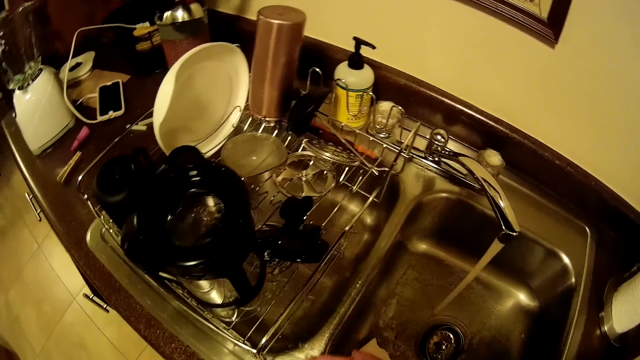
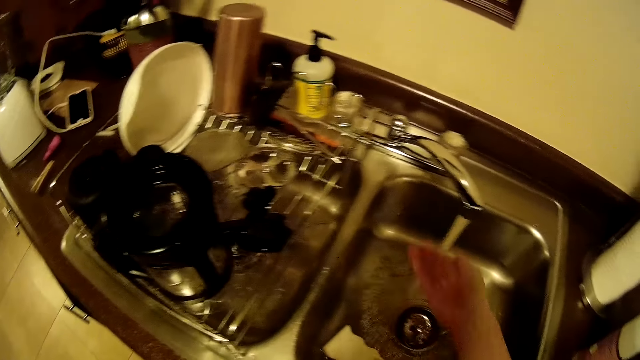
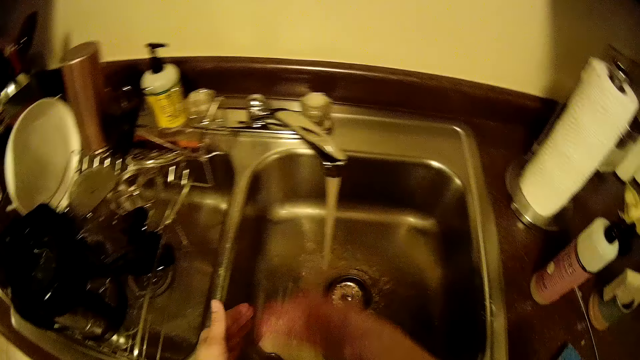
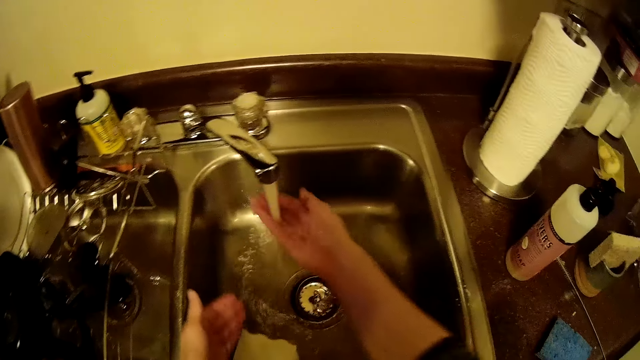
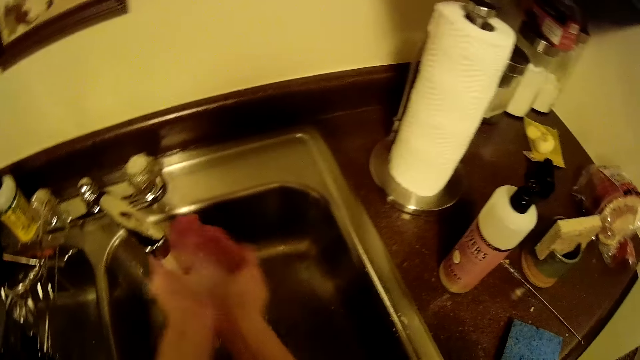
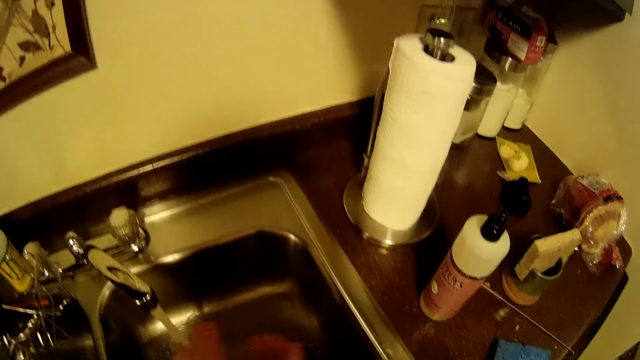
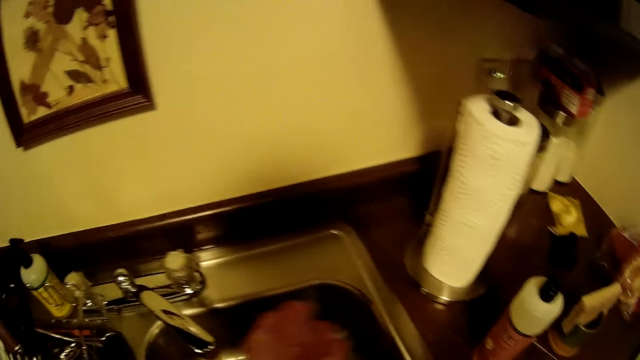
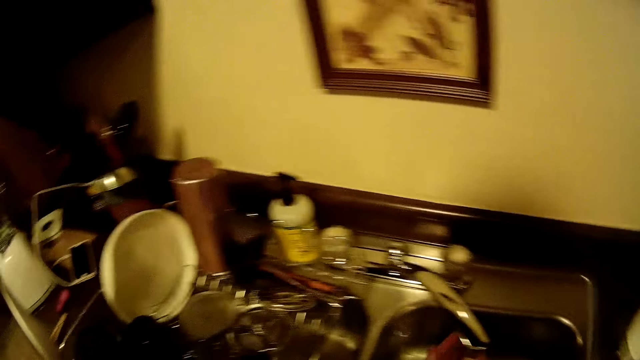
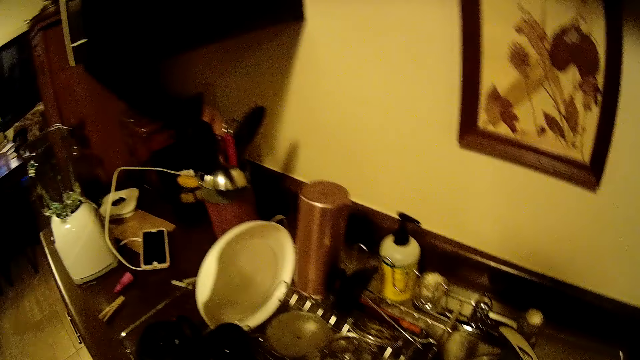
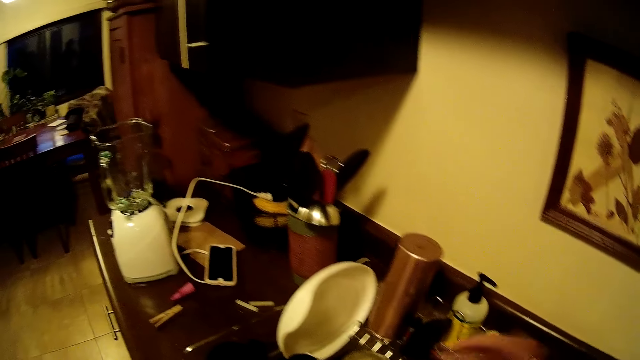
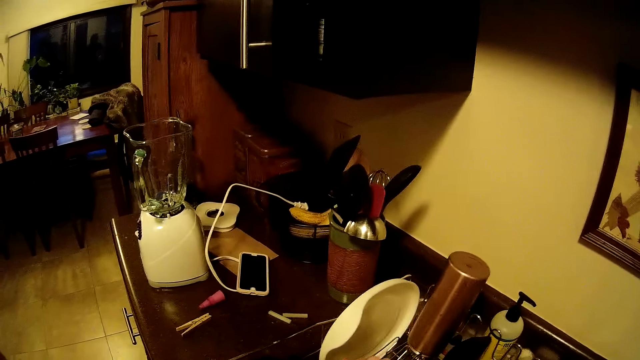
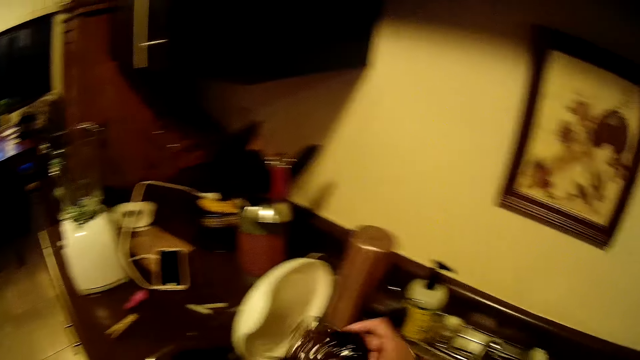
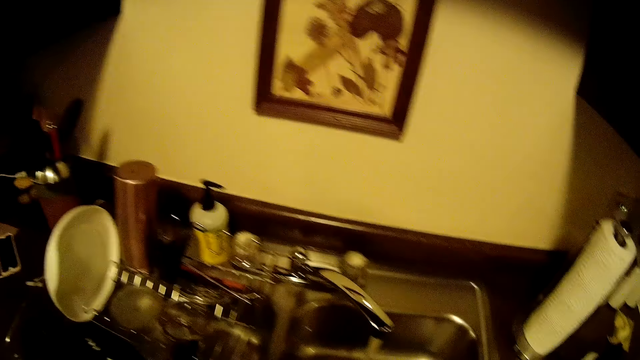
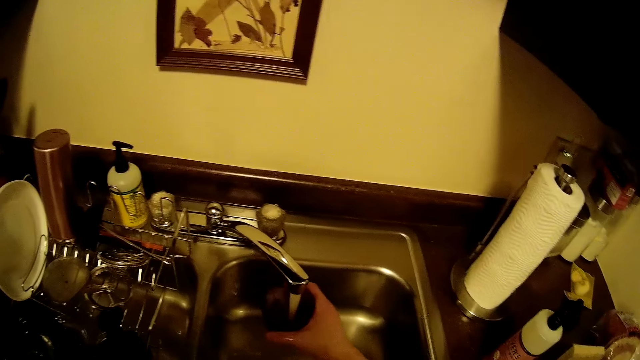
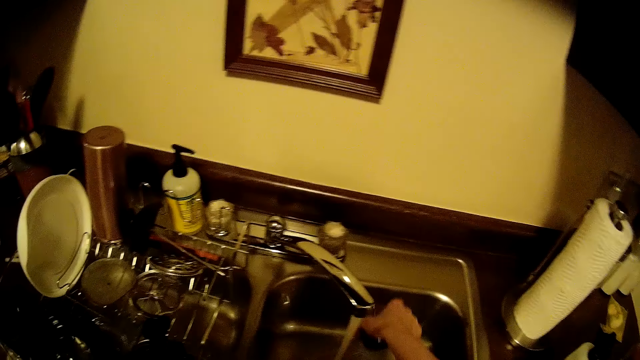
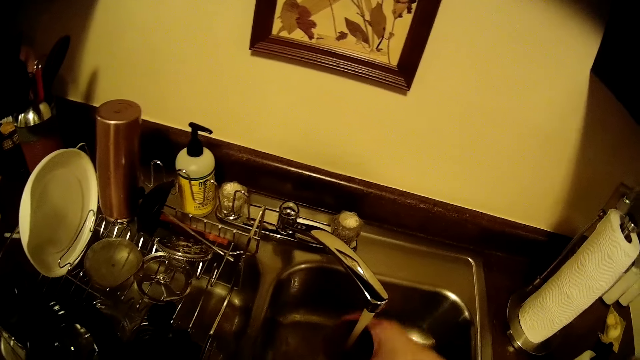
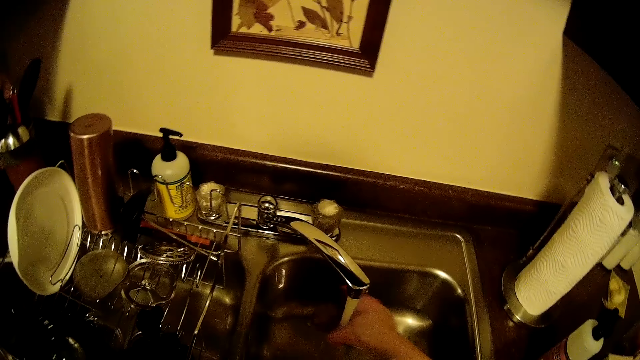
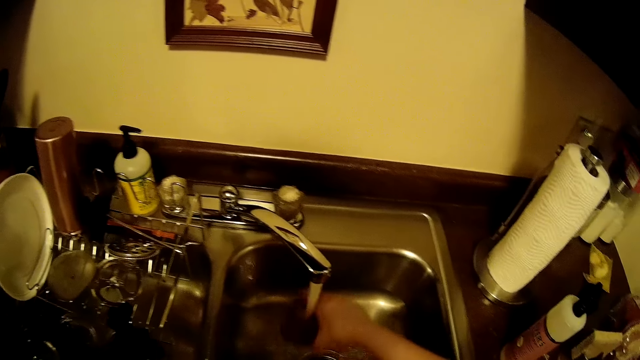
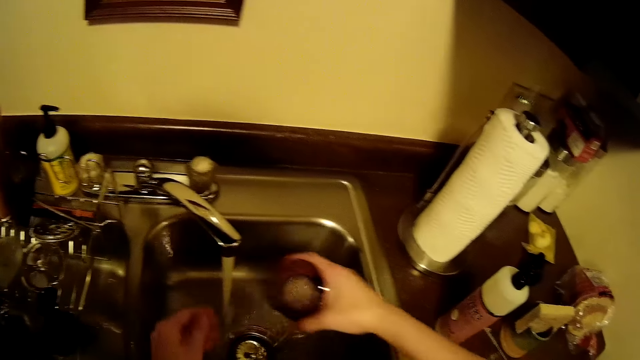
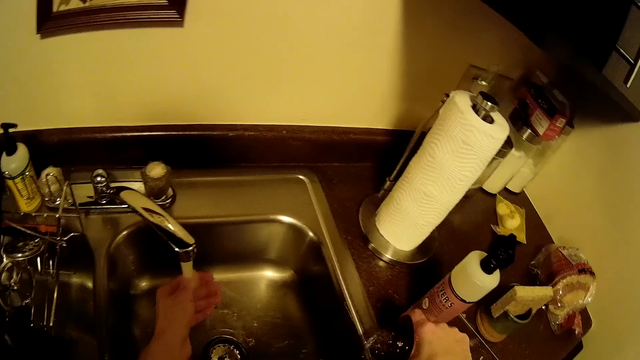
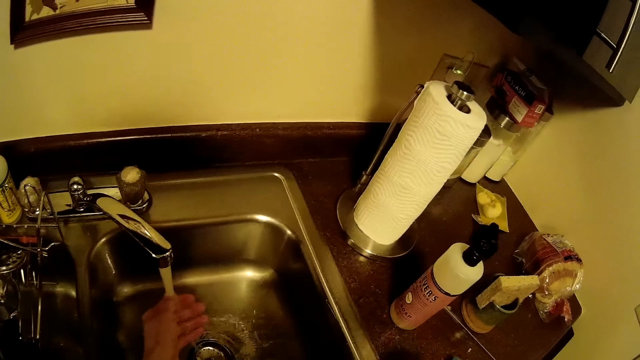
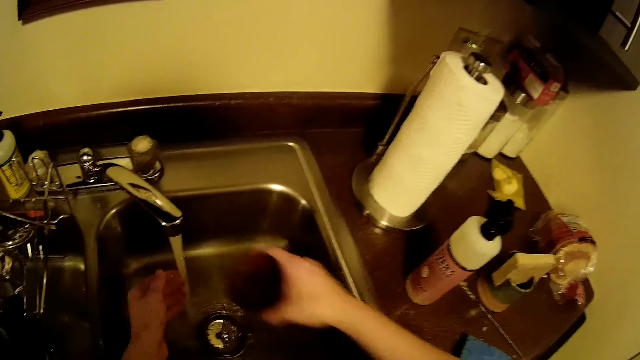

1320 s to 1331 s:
The camera wearer pours water from the tap on the sink with both hands. She picks up a cup on the plate rack with her right hand. She fetches water inside the cup from the tap with her right hand. She pours the water inside the cup on the sink with her right hand. She shakes the water in the cup.

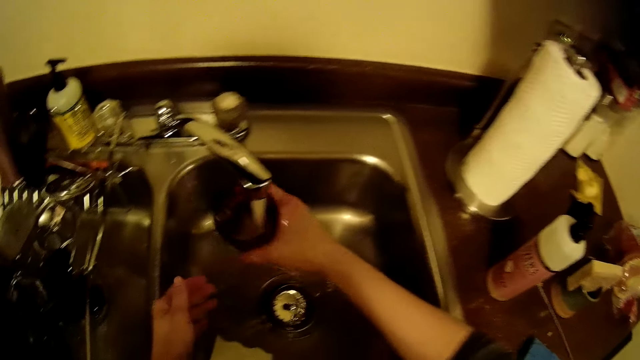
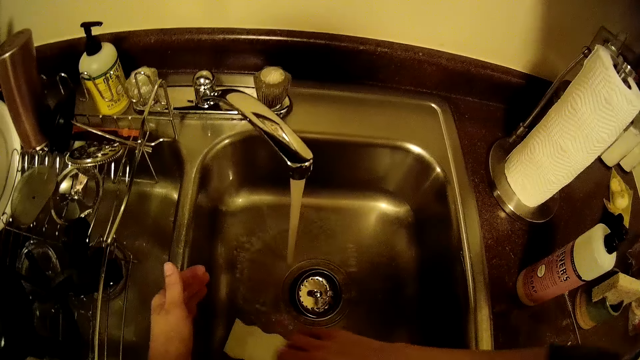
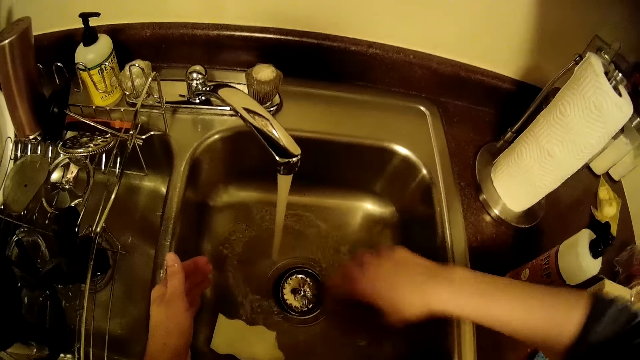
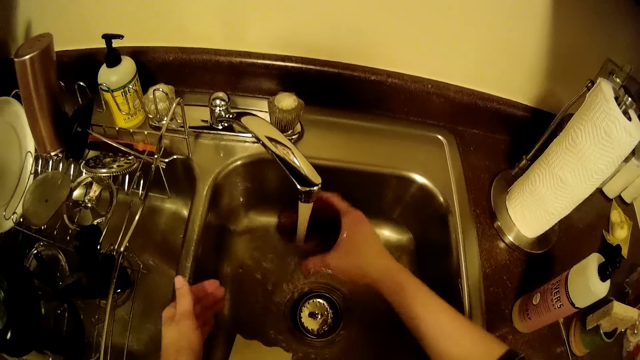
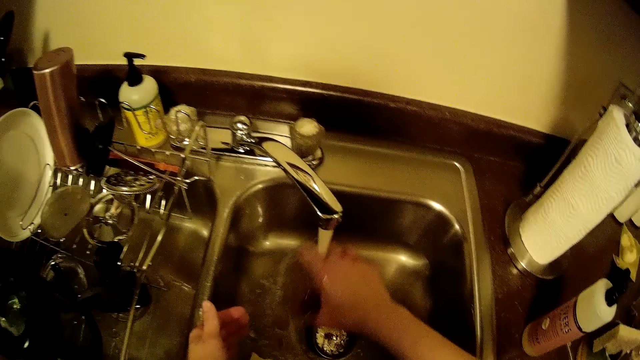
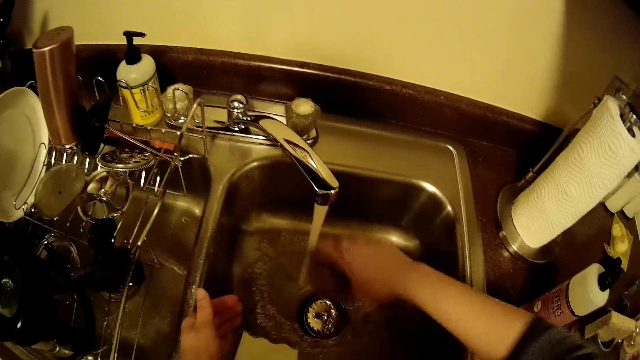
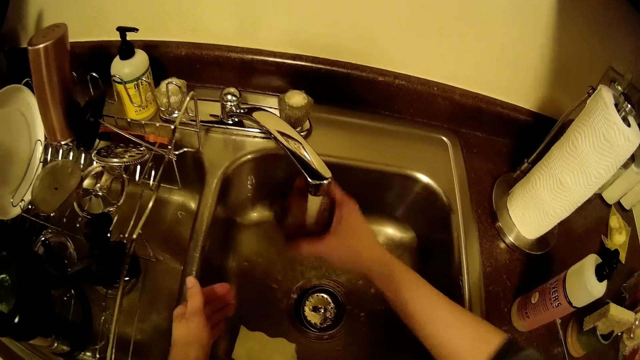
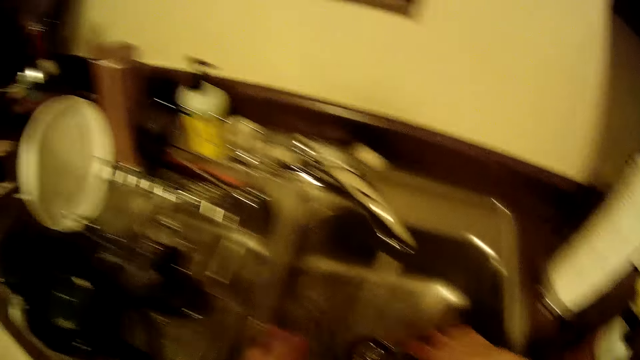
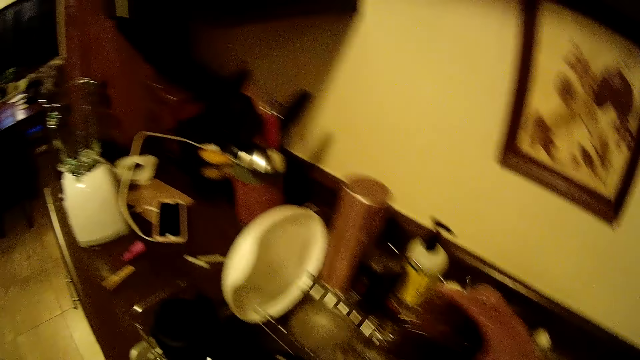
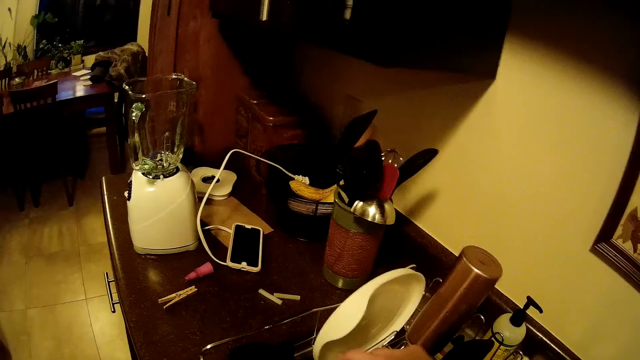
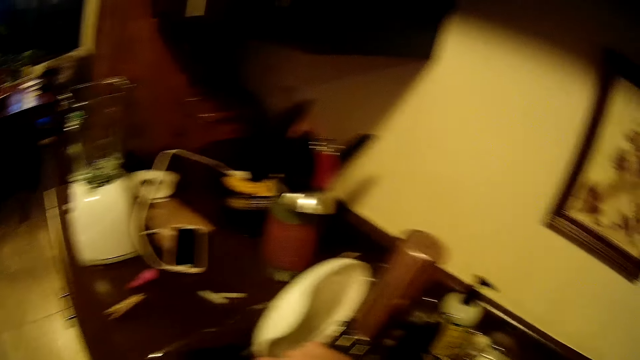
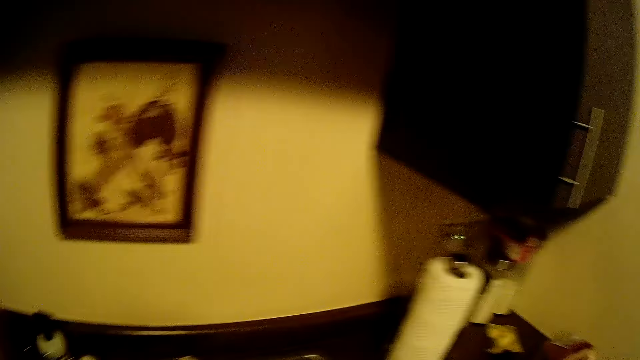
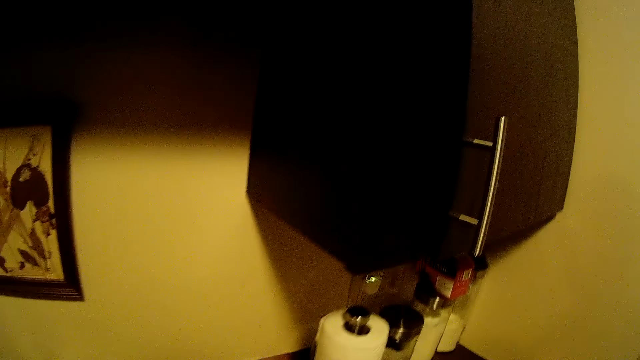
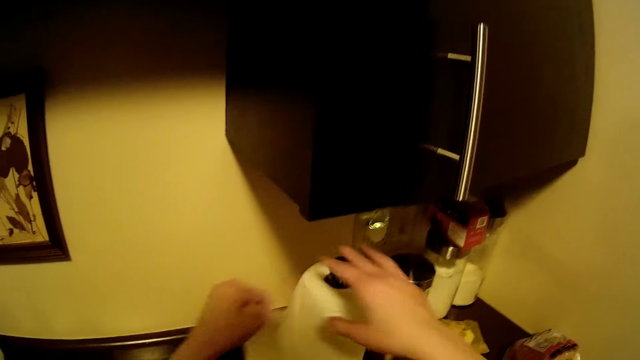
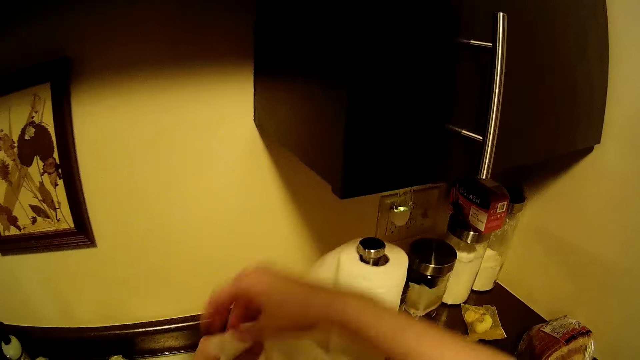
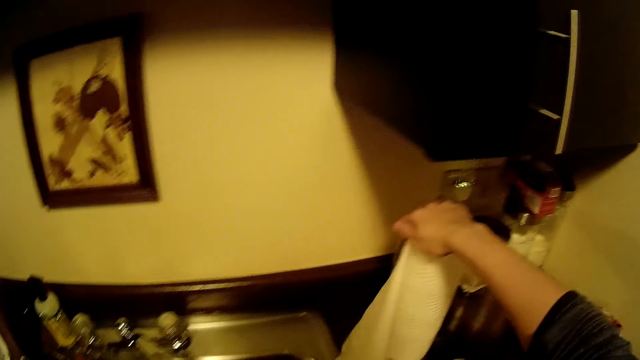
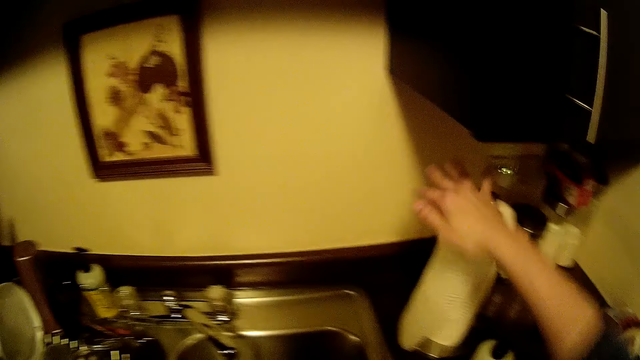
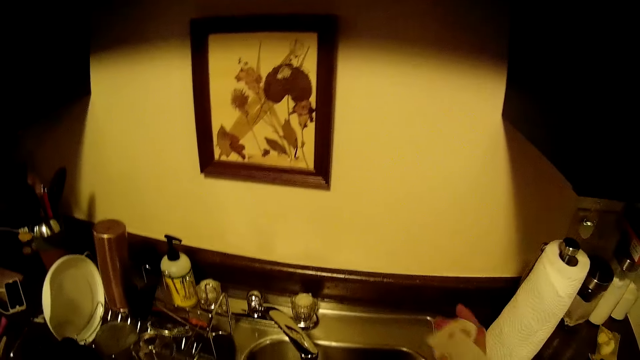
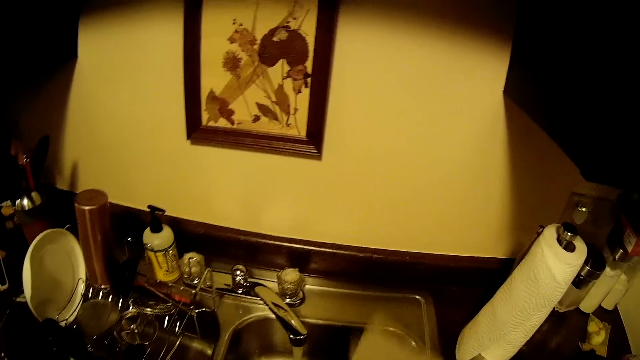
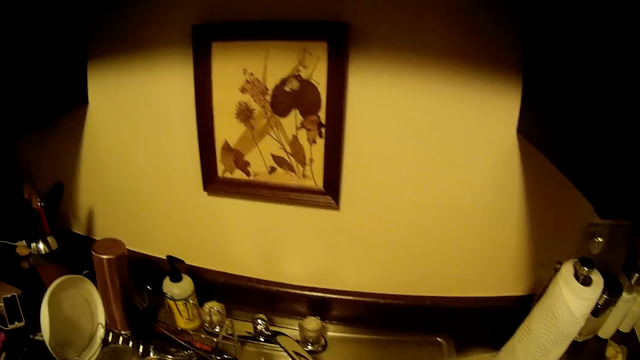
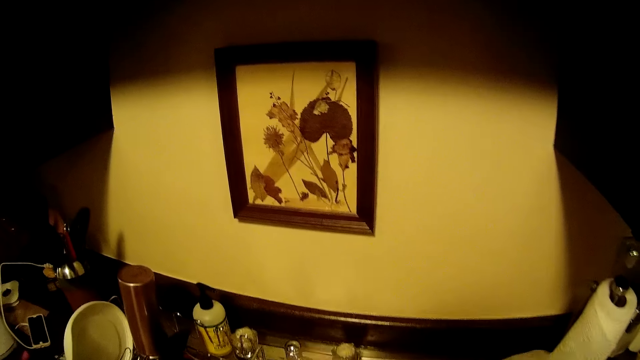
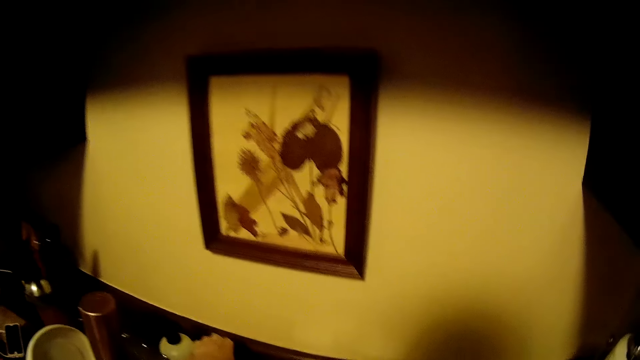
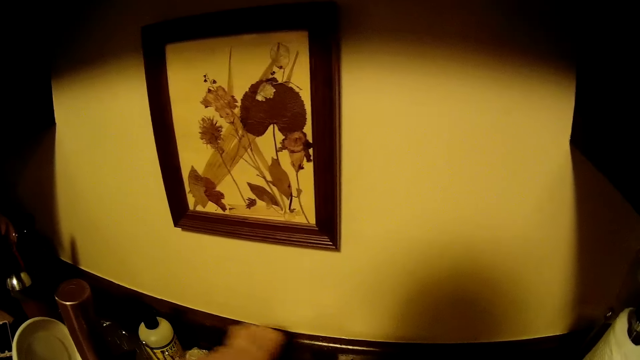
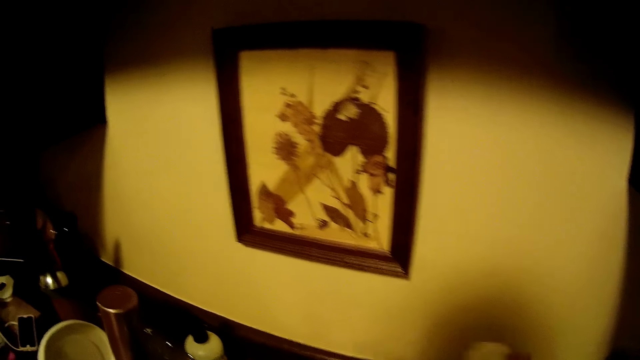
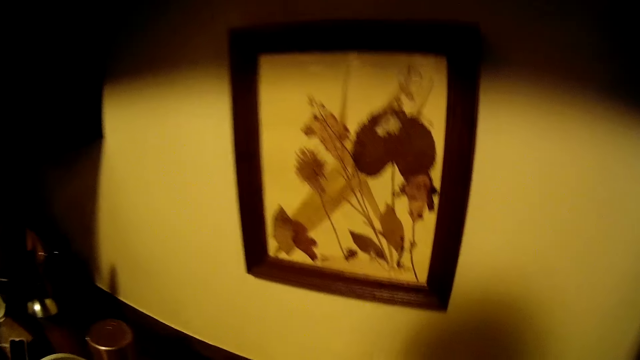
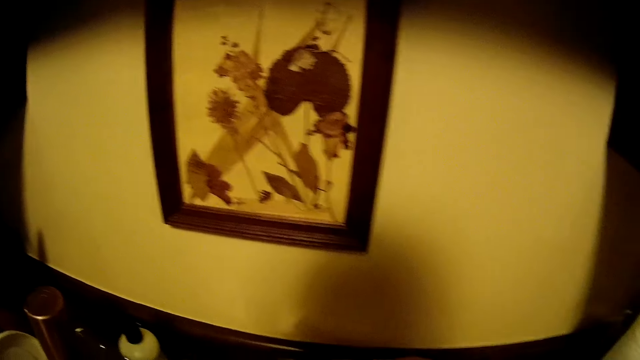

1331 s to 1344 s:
The camera wearer puts water in the cup. She pours water on the sink. She shakes water in the cup. She pours water in the sink. She drops the cup on the plate rack with her right hand. She cuts the tissue paper with both hands. She wipes both hands with the tissue paper in her right hand. She closes the tap with her left hand.
